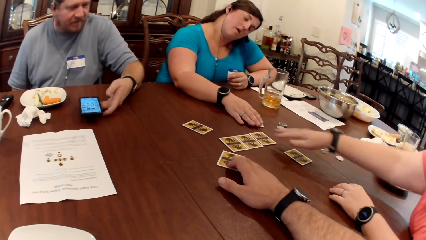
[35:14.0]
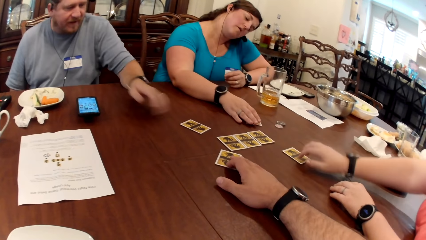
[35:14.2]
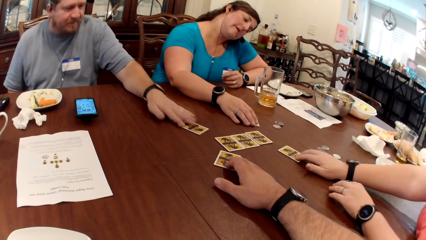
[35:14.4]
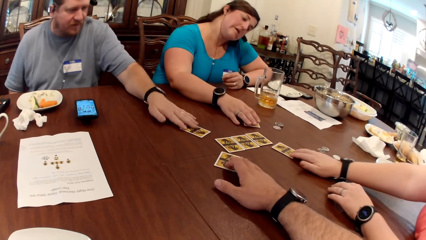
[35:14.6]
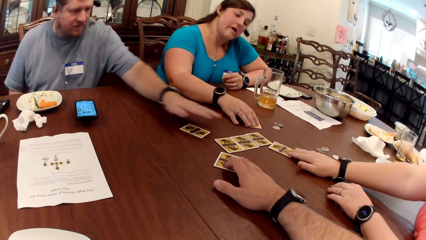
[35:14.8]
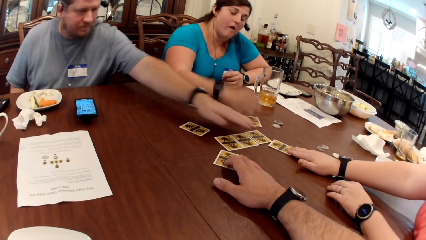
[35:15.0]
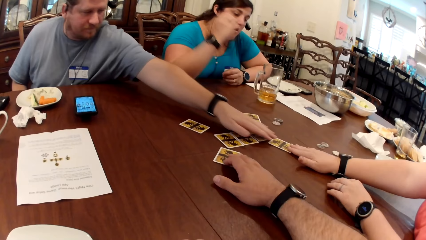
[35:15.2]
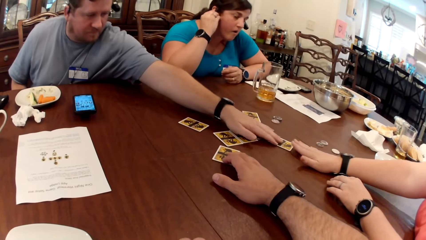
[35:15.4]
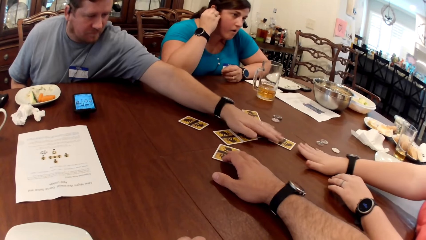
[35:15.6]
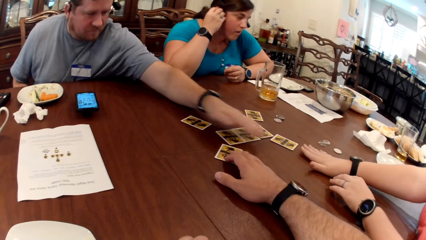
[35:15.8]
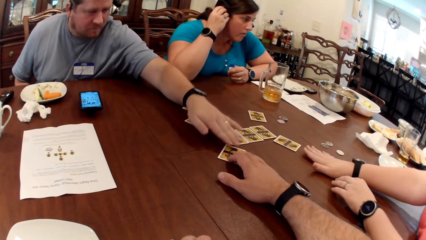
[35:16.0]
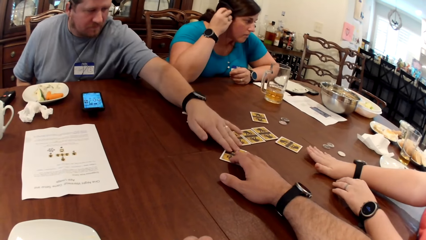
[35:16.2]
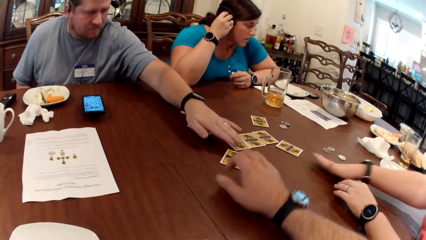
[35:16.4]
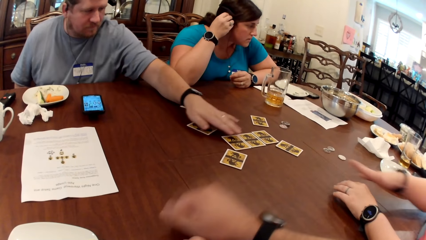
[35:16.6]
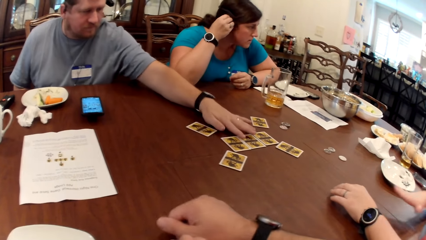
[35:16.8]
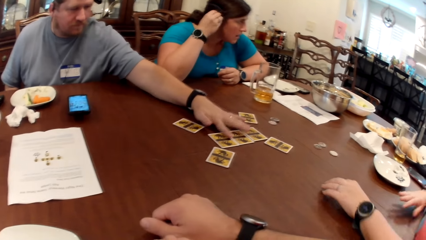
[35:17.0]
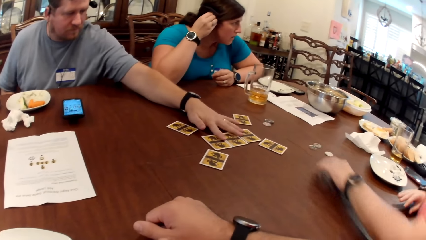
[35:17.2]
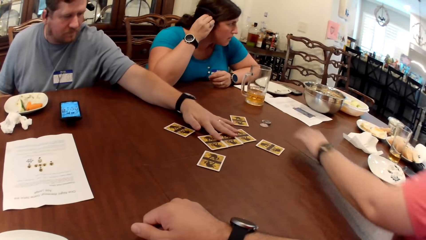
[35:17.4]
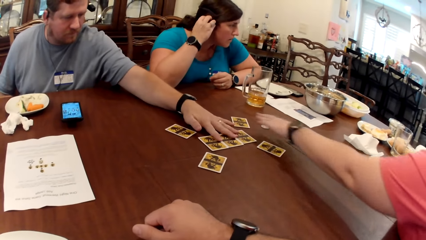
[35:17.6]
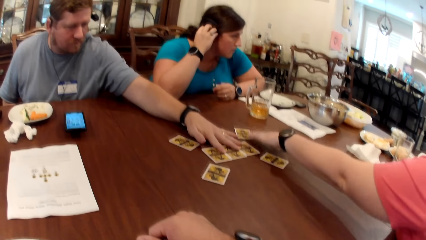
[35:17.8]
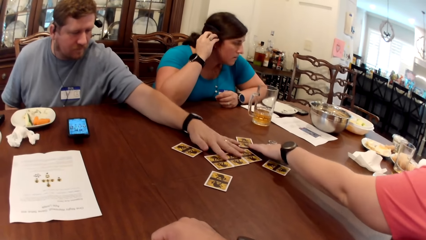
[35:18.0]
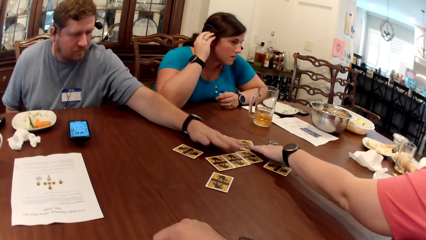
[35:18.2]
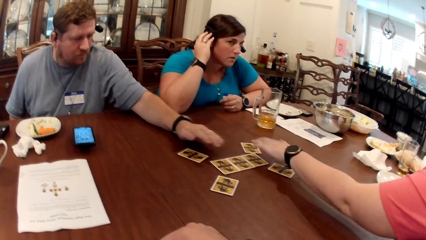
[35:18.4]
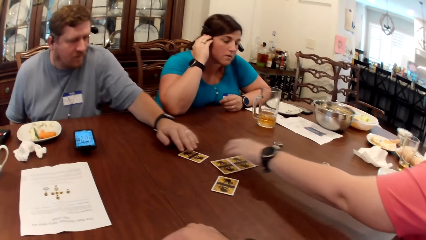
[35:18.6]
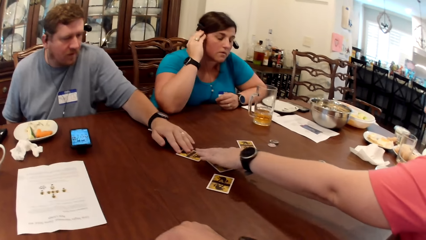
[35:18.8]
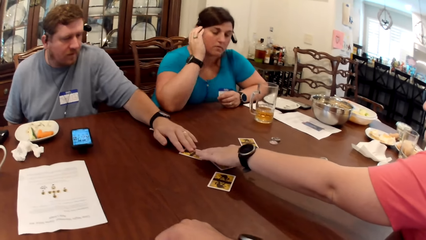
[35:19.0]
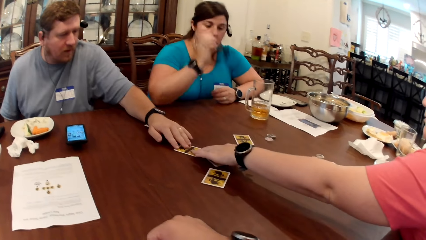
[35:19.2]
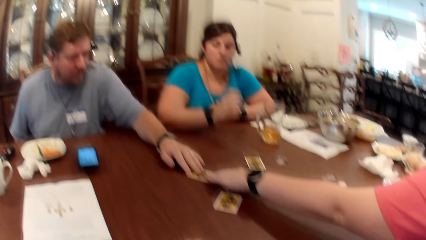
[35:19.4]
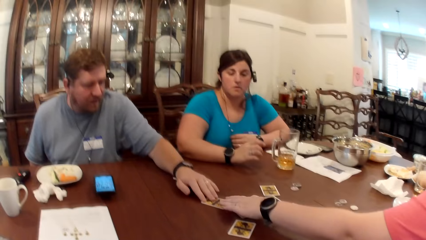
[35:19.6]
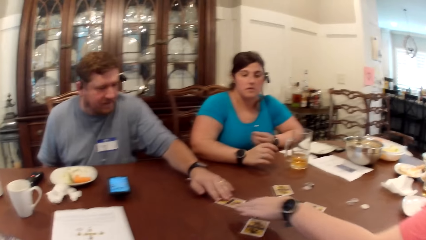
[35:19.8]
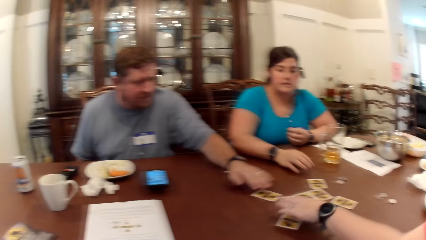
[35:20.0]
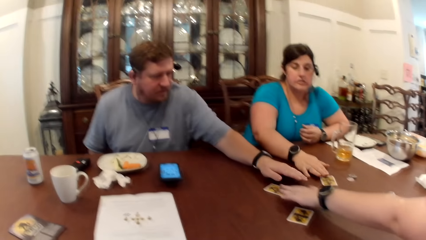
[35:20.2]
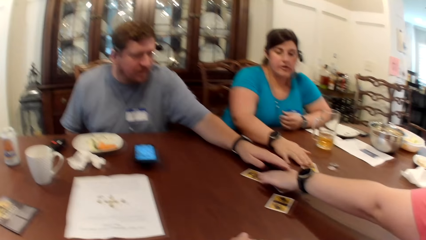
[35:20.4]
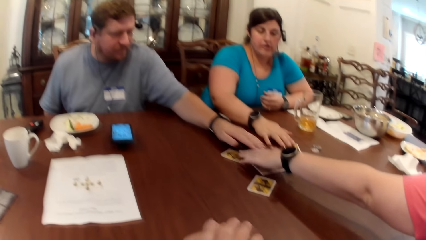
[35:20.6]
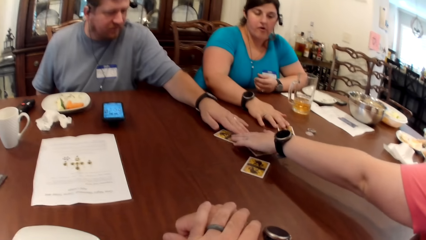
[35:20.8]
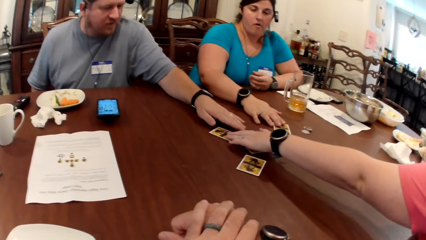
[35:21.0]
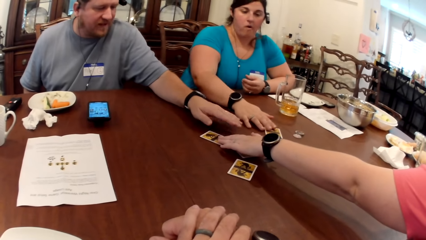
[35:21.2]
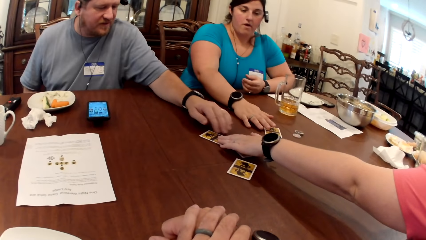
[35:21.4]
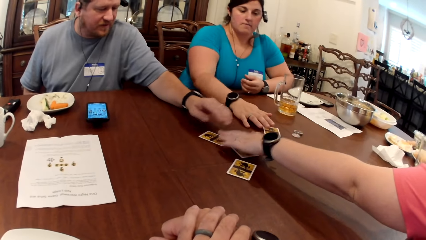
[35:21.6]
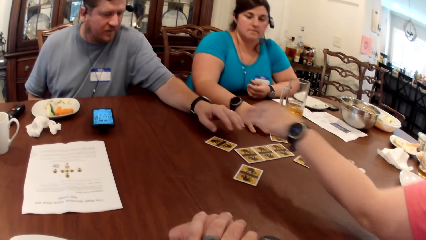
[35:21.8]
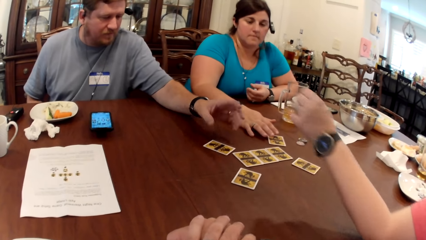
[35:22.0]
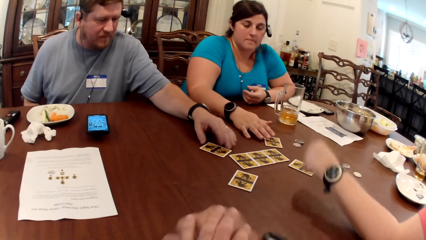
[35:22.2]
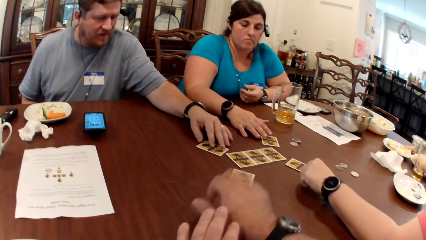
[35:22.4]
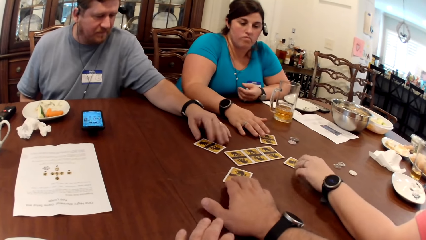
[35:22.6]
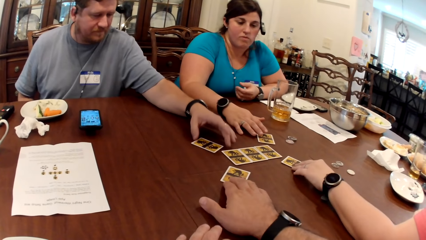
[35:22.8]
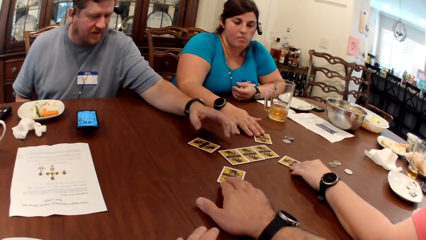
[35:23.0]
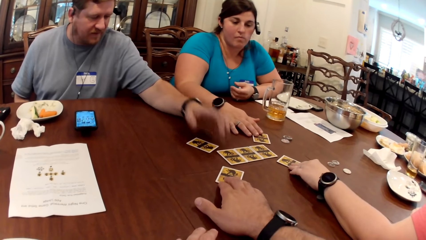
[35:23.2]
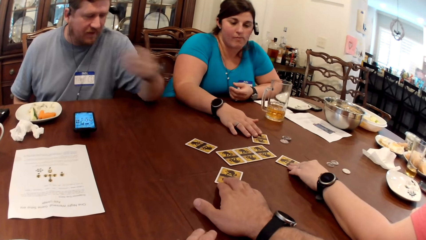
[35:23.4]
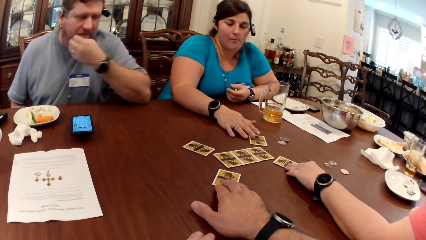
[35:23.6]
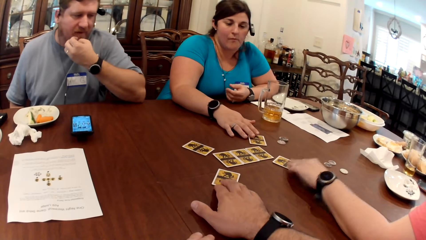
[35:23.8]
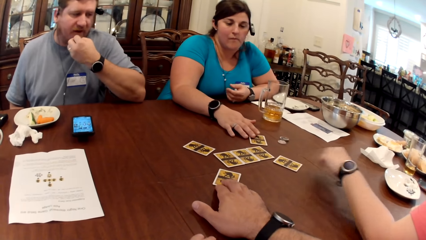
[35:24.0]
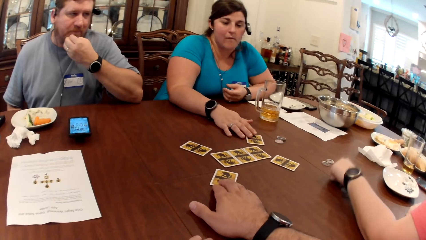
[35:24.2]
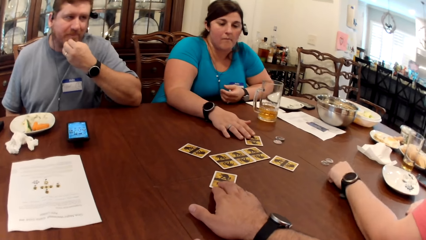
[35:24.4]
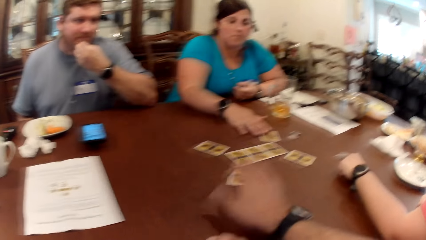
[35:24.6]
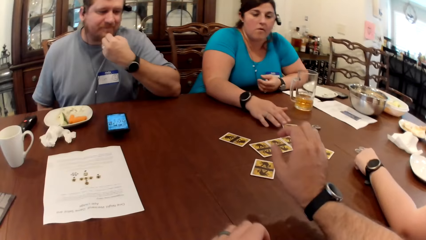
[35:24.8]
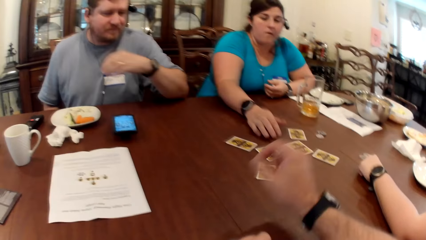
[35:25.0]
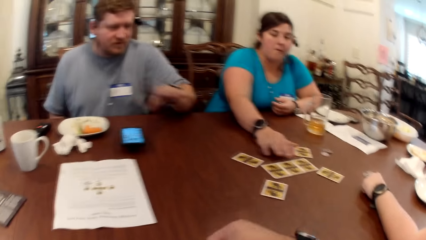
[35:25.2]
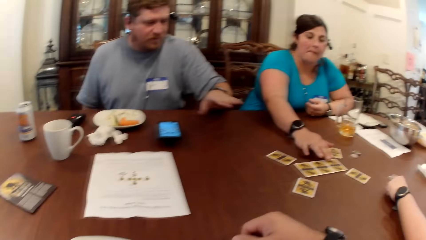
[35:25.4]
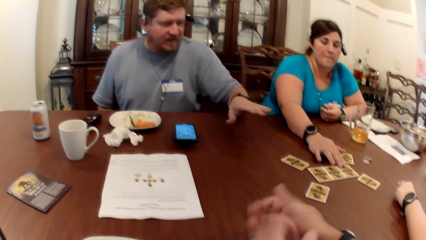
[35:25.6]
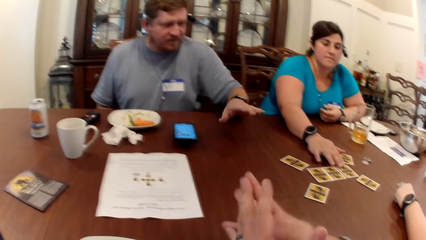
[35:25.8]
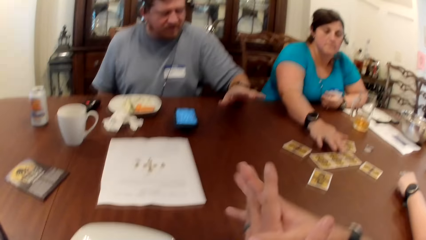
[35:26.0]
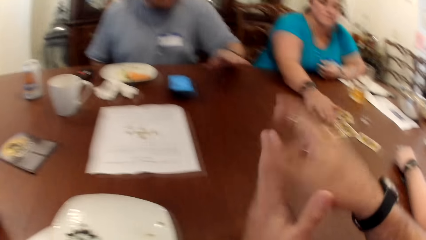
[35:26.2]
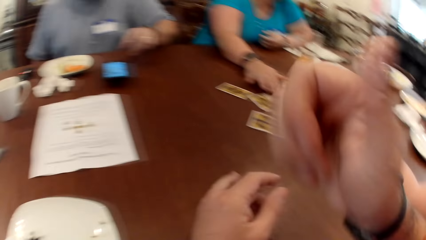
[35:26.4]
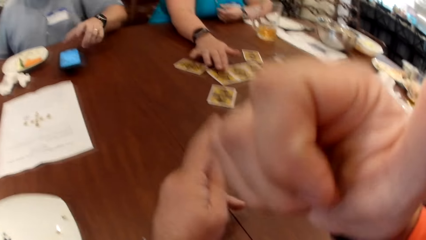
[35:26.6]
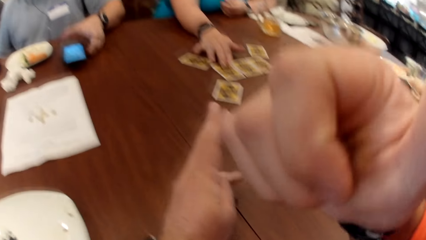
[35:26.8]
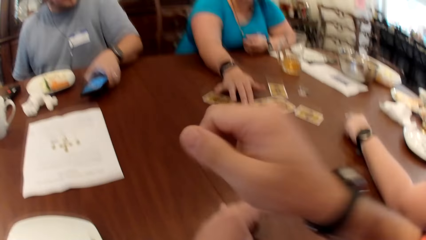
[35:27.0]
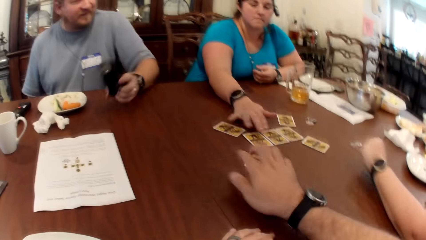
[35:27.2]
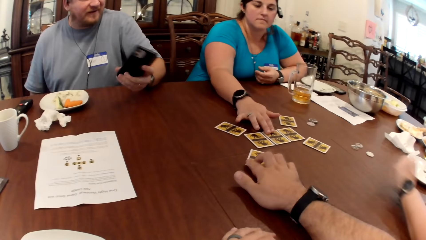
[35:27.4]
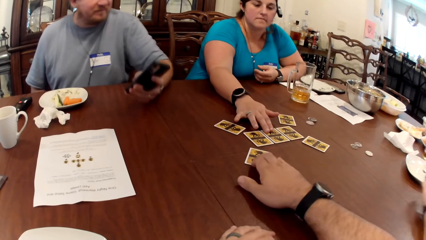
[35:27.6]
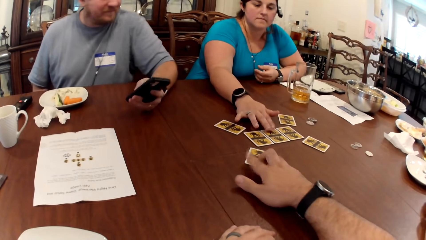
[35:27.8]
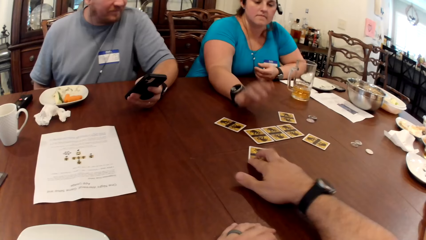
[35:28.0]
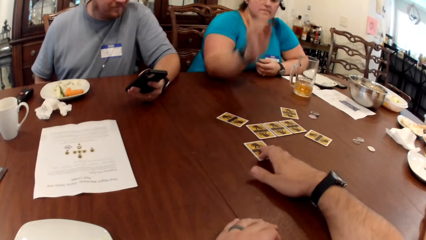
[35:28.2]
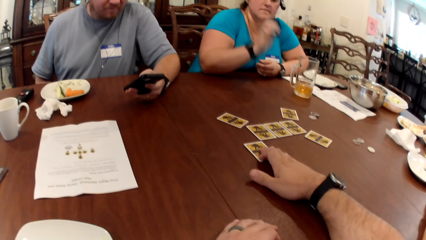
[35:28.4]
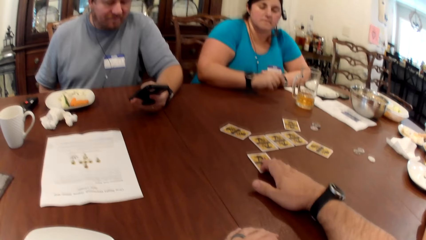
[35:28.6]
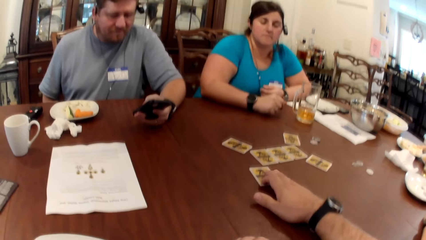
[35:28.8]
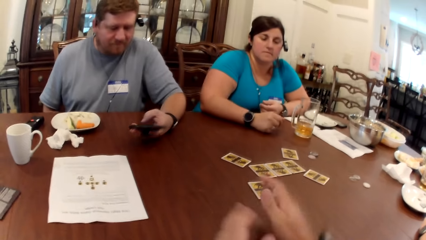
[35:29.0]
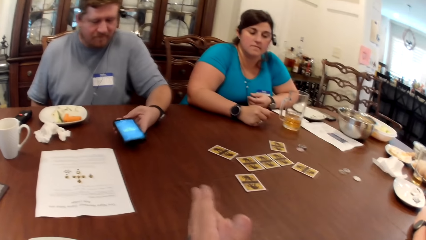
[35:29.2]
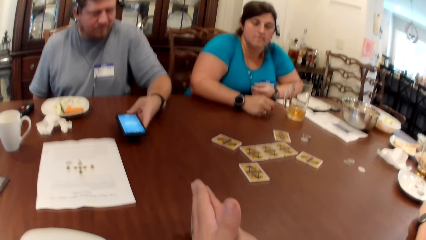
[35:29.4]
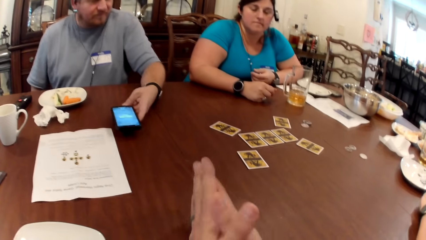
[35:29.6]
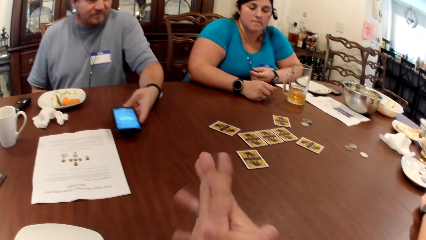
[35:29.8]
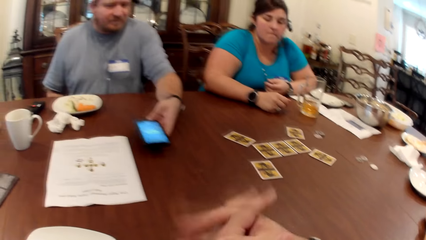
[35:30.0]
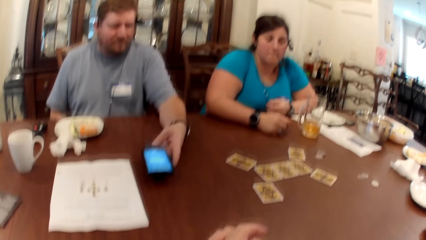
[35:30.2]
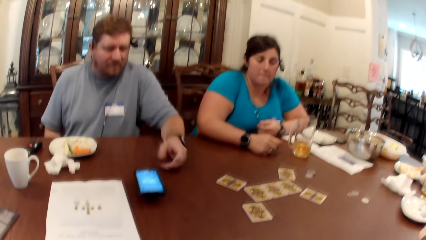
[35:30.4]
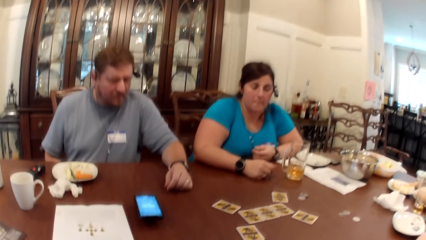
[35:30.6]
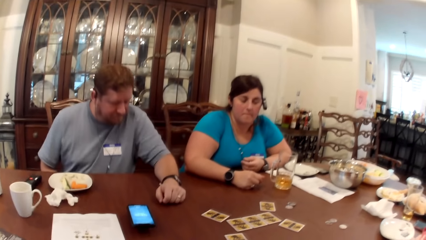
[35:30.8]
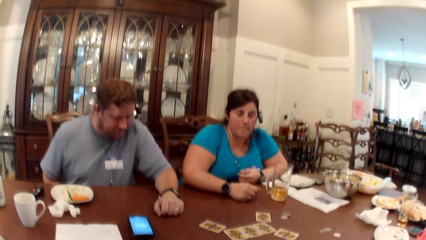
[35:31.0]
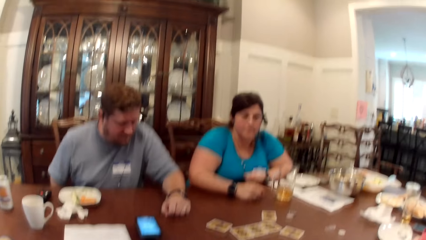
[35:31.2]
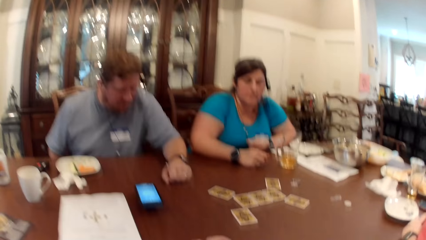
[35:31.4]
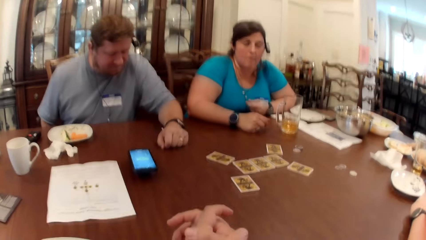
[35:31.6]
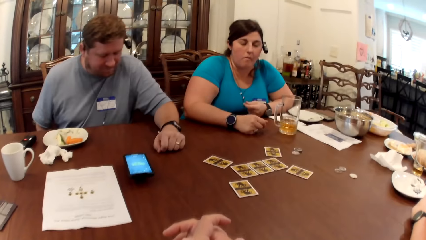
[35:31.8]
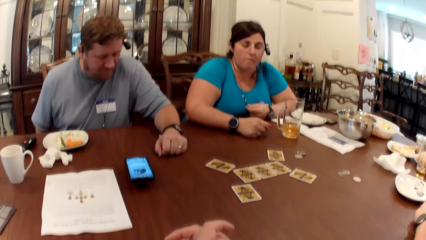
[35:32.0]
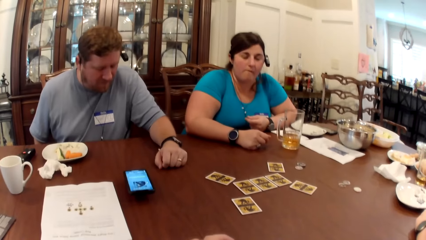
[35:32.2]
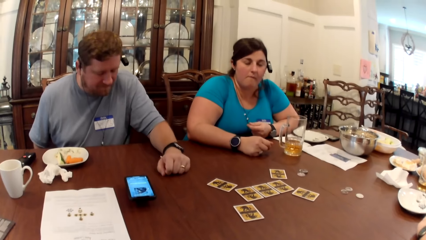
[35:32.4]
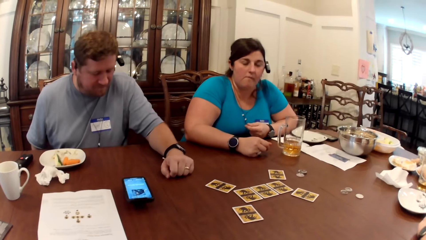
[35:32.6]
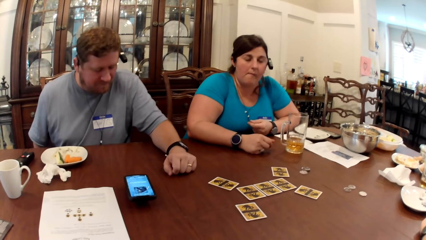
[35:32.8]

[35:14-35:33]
The woman moves a card on the table with her right hand. The man touches a card on the table with his left hand. He touches it again. Another woman touches her face with her right hand. The man touches a card on the table with his left hand. The other woman touches her right ear with her right hand. The first woman touches a card on the table with her left hand. The camera wearer touches a card on the table with his right hand. The man scratches his chin with his left hand. The other woman touches a card on the table with her right hand. The camera wearer touches his face with his right hand. The man picks his phone from the table with his left hand and operates the phone with his left hand. The camera wearer touches a card on the table with his right hand. The man places the phone in his right hand on the table.
